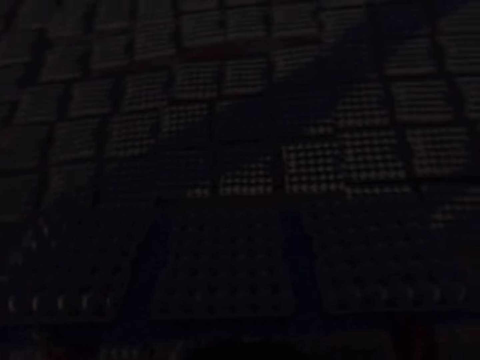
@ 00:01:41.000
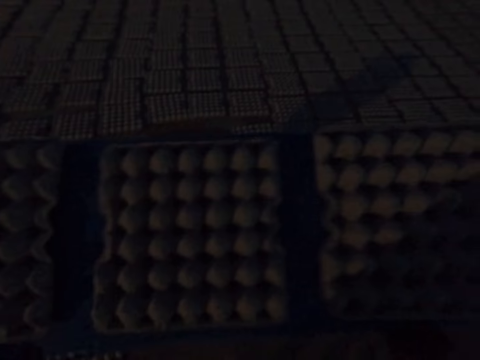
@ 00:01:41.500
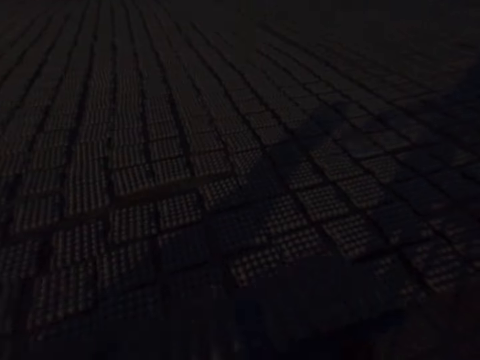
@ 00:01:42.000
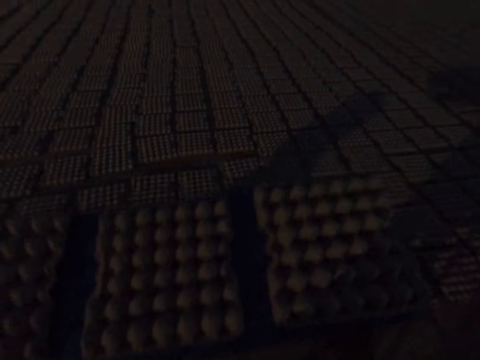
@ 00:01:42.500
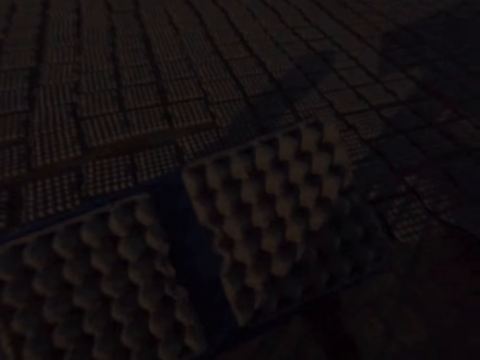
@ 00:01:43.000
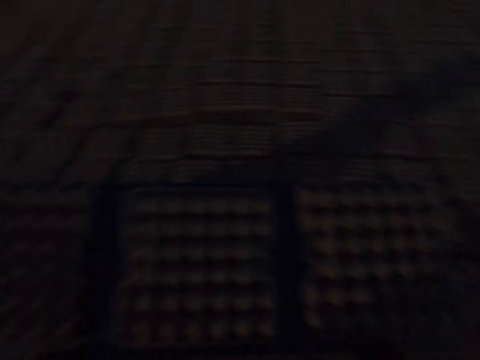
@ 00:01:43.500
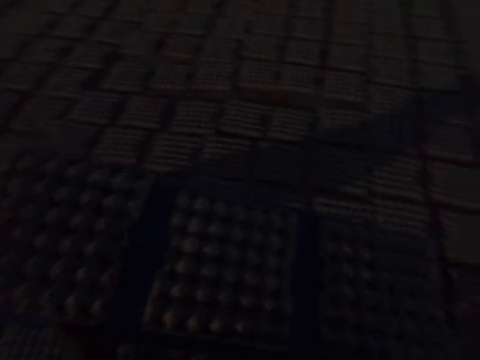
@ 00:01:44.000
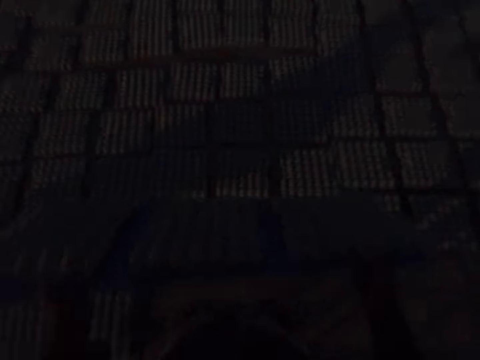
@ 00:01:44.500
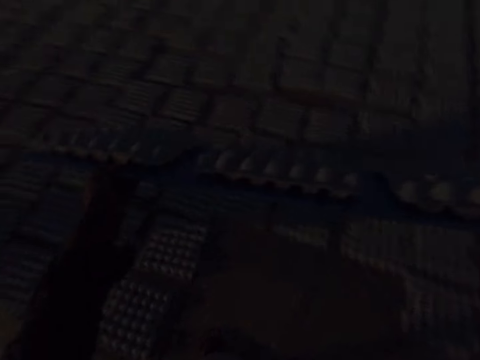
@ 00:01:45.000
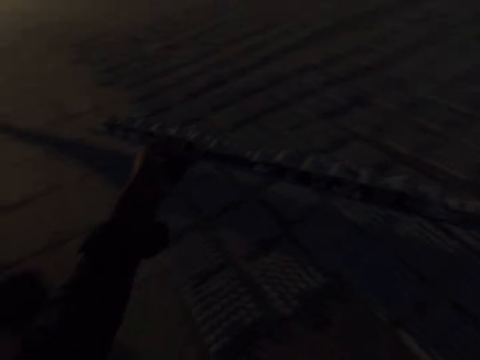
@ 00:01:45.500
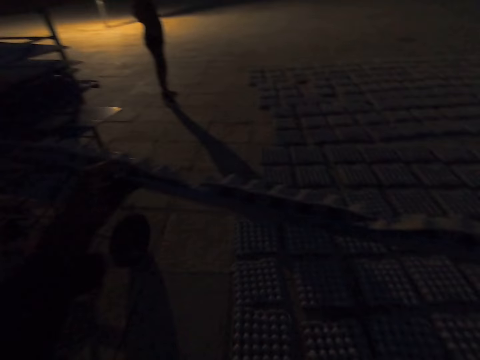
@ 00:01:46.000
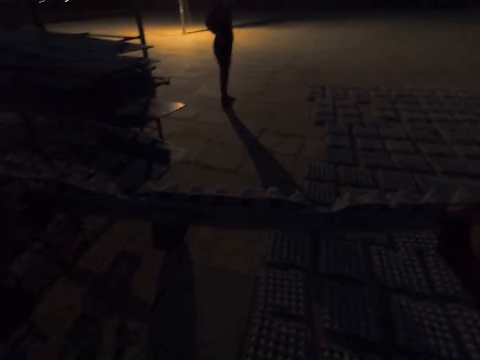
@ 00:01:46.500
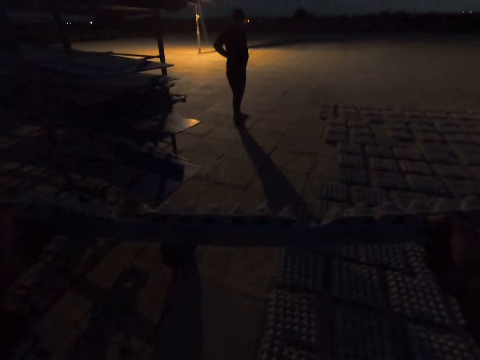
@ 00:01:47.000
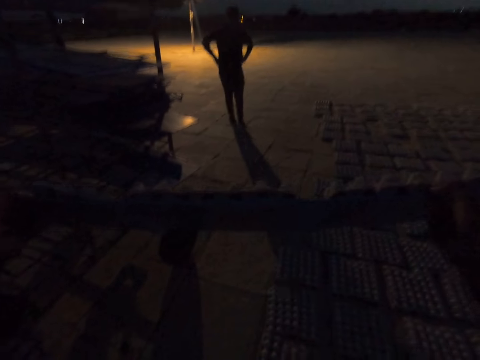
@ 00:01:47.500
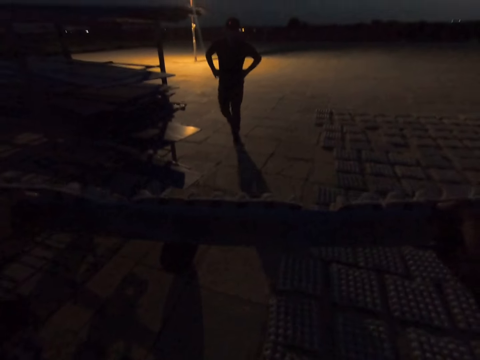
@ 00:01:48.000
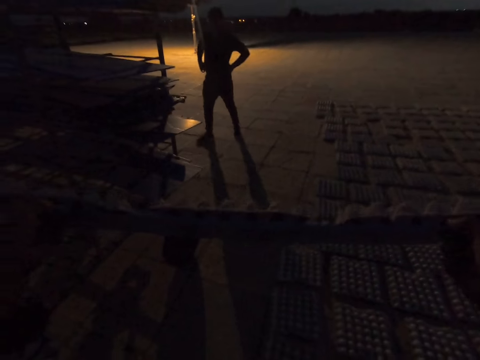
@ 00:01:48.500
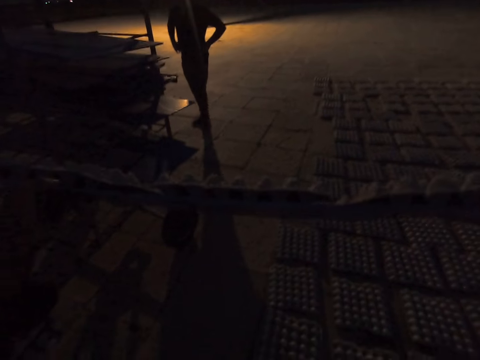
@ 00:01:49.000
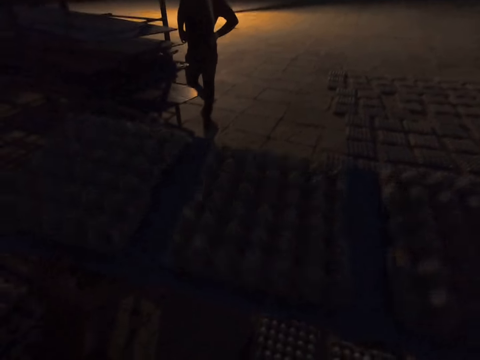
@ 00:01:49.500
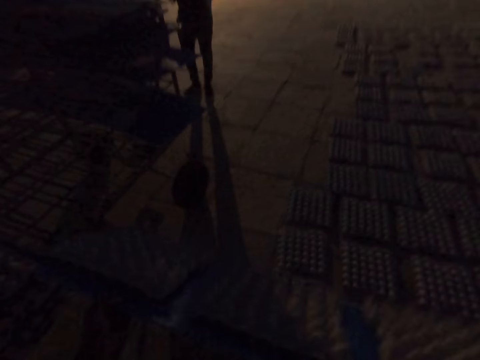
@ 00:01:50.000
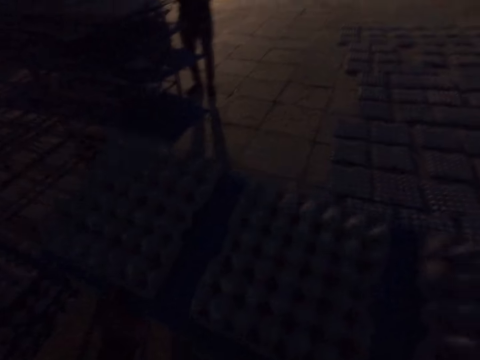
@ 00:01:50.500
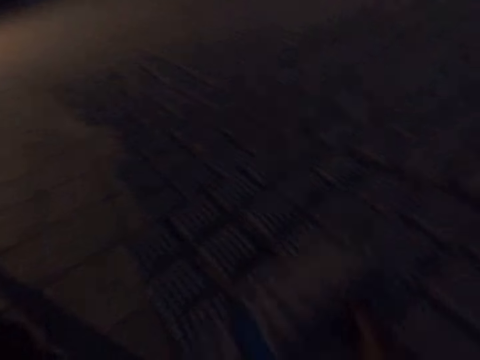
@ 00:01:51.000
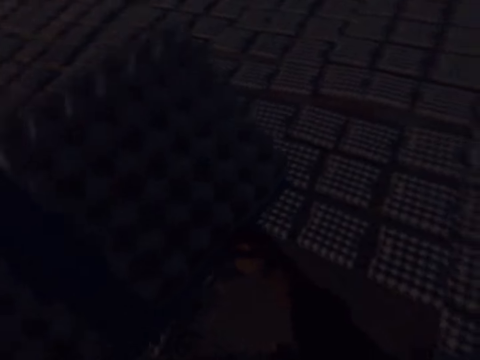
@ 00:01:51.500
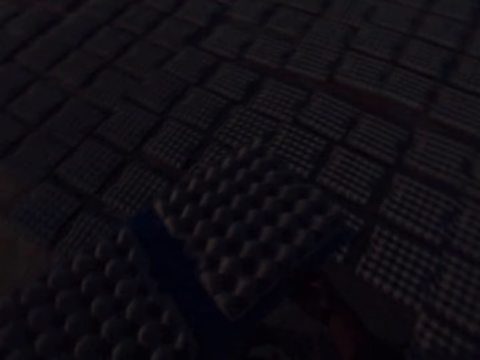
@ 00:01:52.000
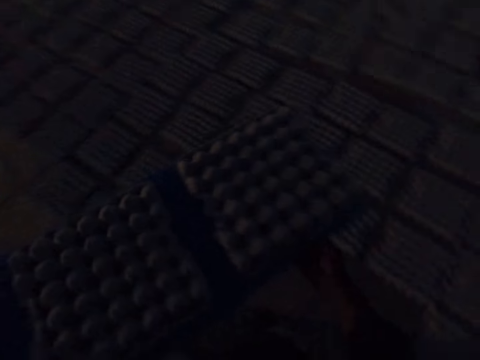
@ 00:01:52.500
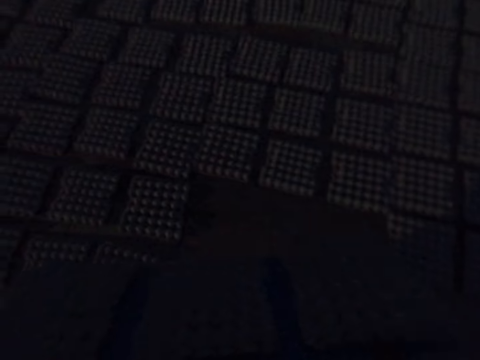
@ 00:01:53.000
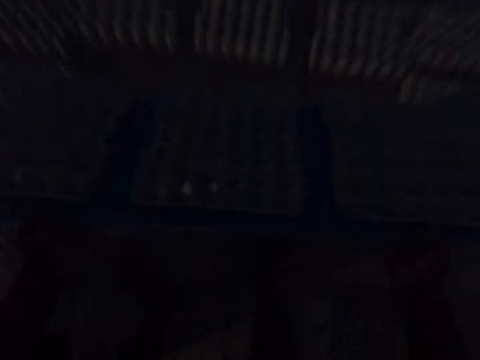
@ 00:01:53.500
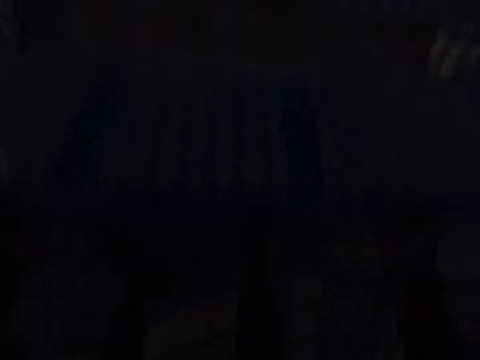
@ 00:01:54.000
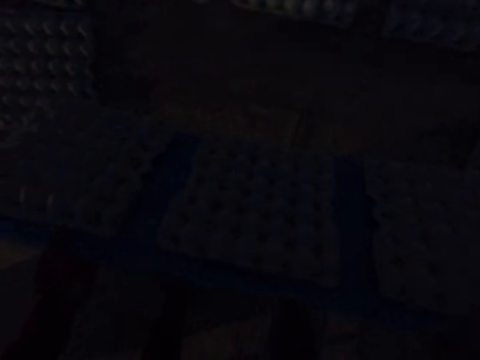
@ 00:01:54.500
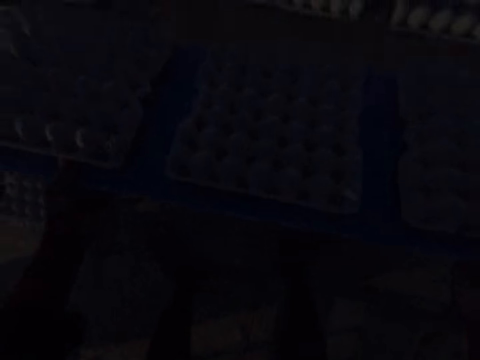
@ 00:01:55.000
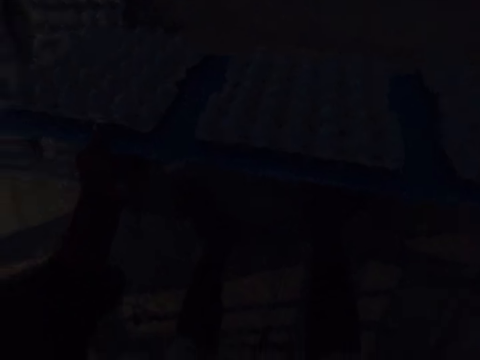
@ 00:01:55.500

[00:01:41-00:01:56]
The camera wearer slants the tray with egg trays in his hands. He moves the plastic tray. He shakes the tray with egg trays in his hands.

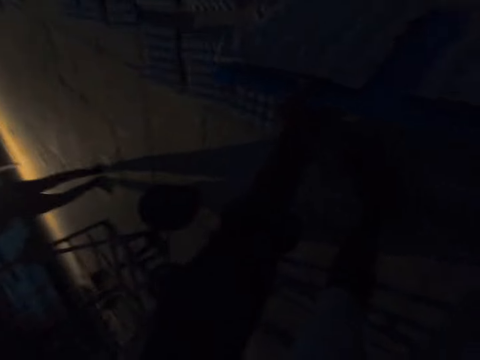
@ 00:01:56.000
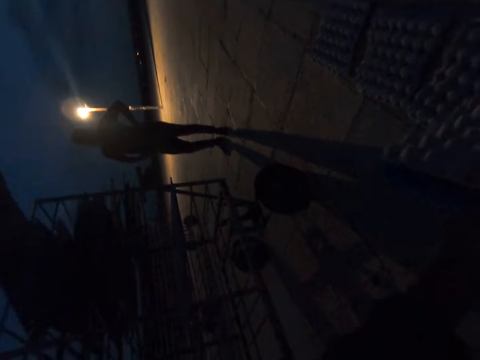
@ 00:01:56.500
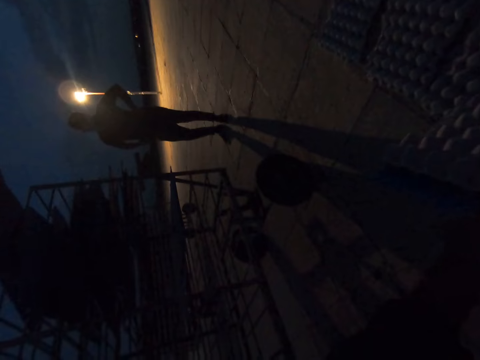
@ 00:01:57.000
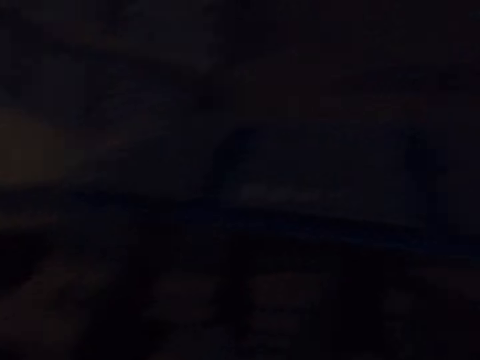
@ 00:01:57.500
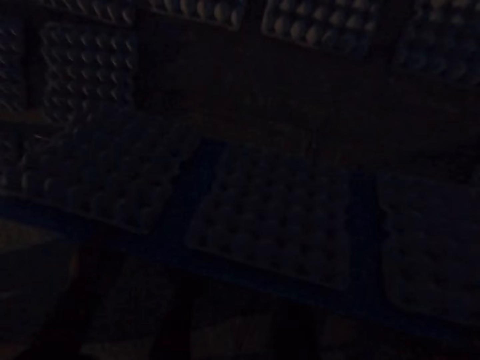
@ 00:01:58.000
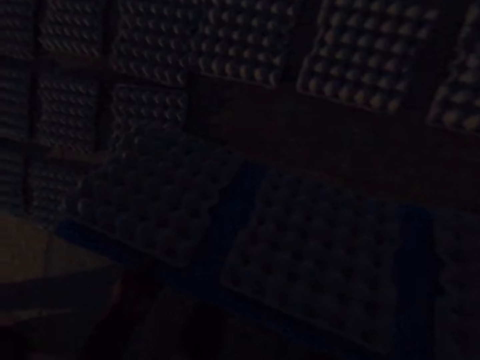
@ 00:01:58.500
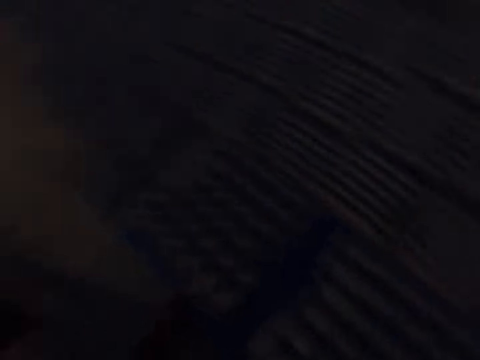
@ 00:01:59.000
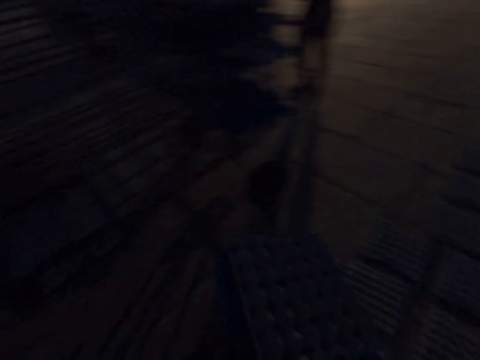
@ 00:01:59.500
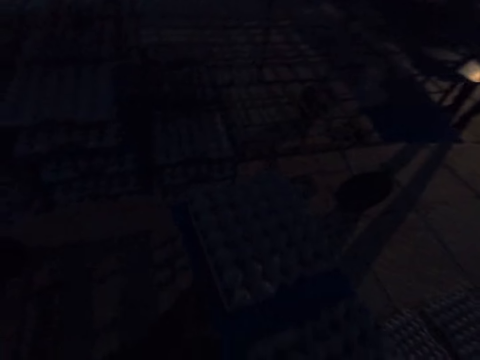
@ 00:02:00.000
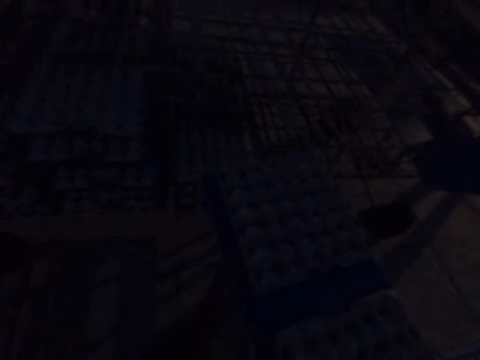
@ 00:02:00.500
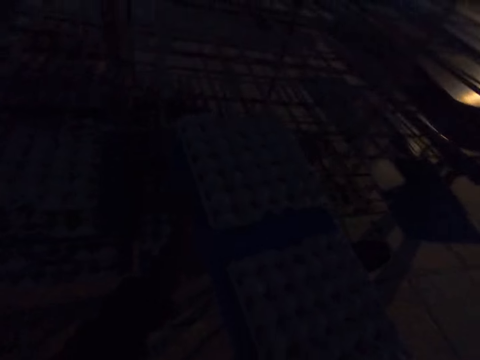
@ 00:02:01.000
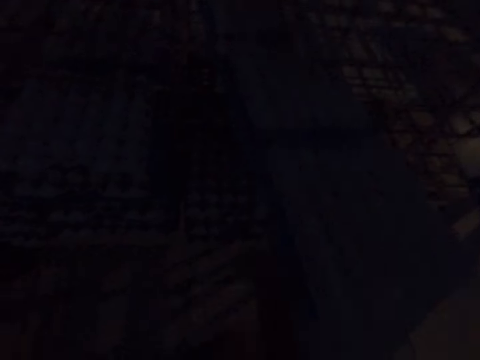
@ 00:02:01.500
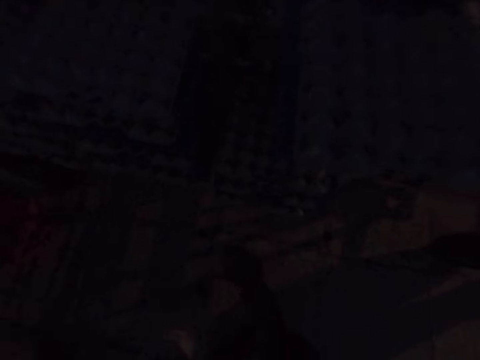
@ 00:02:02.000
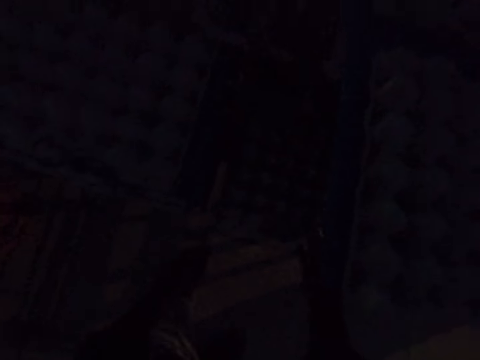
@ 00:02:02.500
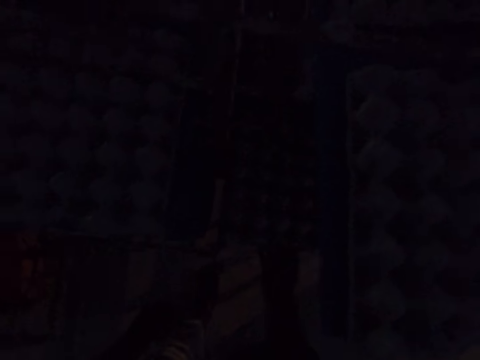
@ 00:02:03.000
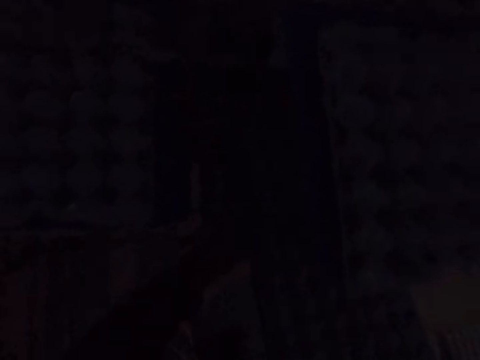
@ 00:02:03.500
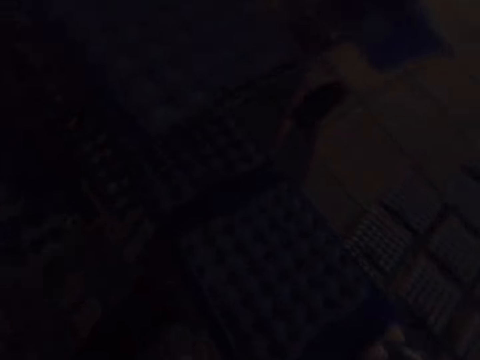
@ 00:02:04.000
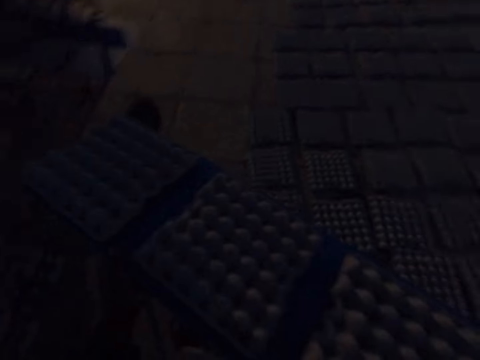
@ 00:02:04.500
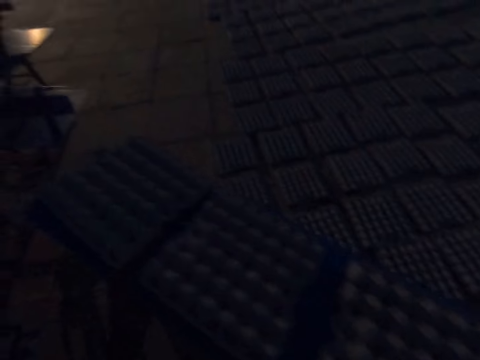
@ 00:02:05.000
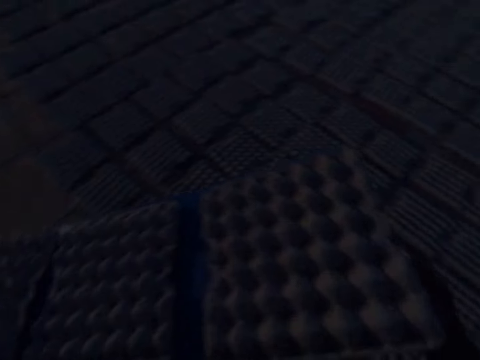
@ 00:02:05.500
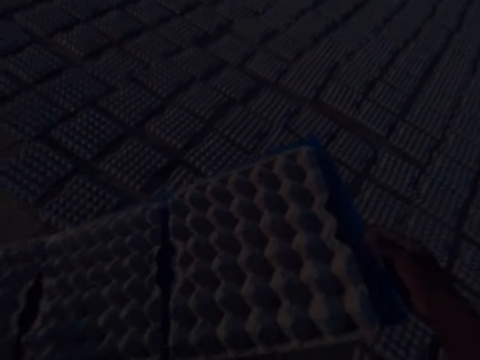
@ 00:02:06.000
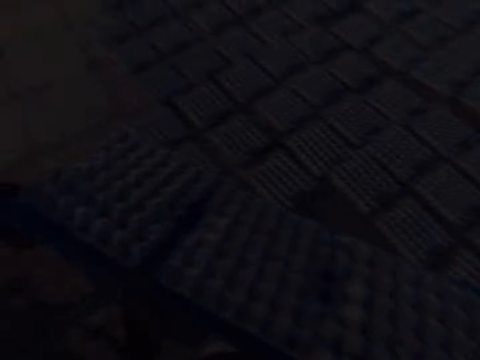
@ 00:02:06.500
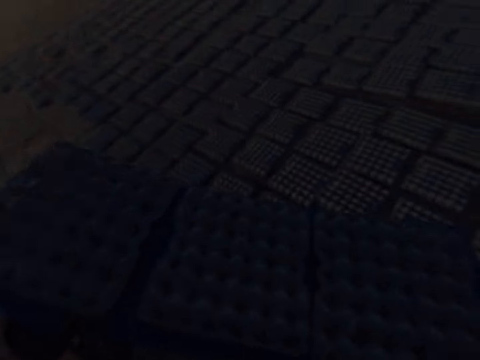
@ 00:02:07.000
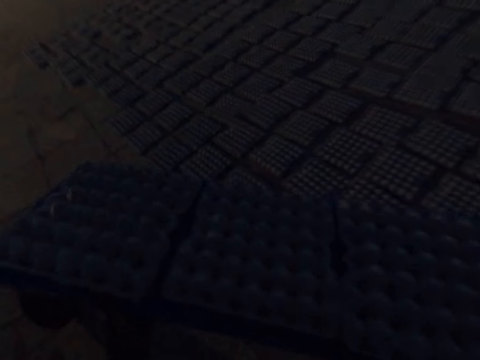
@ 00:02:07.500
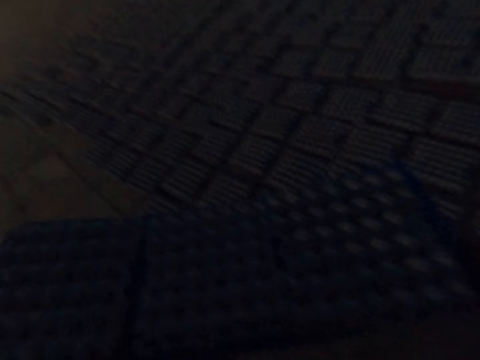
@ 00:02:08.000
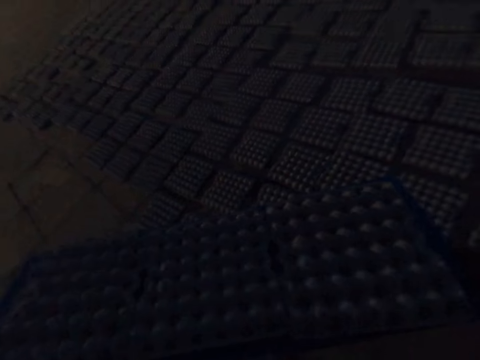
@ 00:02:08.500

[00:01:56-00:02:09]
The camera wearer carries the tray with egg trays in his hands. He inserts the tray with egg trays in the rack with his hands. He drags a tray with egg trays from the rack with his right hand. He carries the tray with egg trays from the rack with his hands. He shakes the tray with egg trays in his hands.
